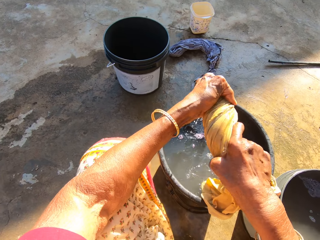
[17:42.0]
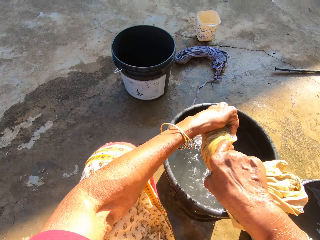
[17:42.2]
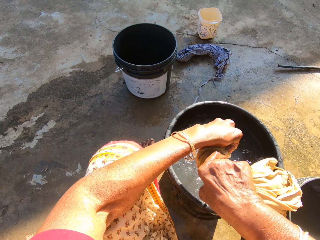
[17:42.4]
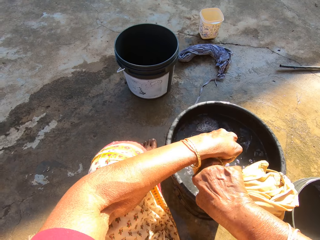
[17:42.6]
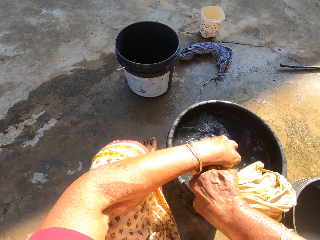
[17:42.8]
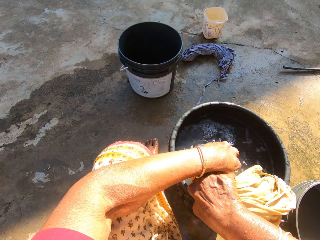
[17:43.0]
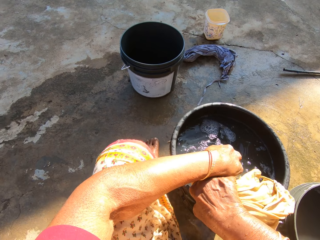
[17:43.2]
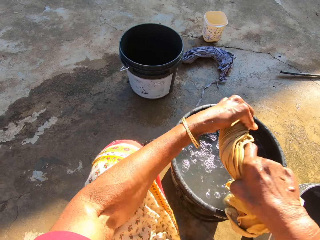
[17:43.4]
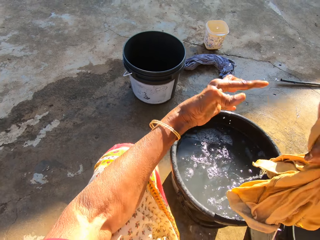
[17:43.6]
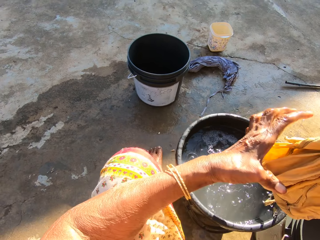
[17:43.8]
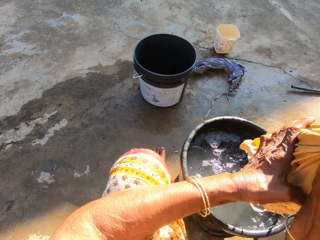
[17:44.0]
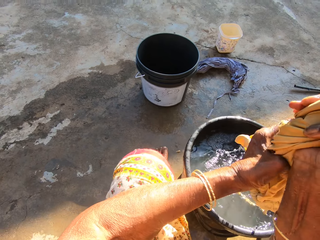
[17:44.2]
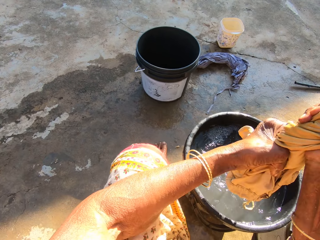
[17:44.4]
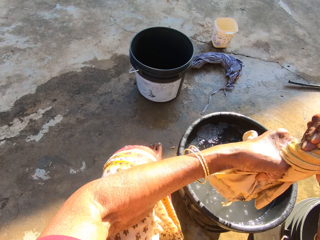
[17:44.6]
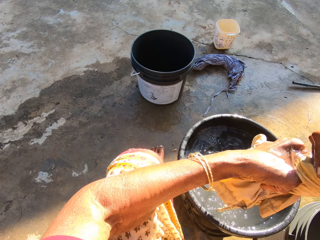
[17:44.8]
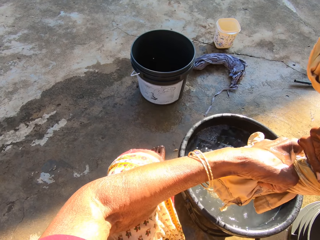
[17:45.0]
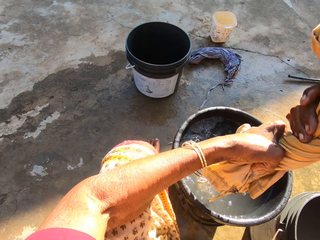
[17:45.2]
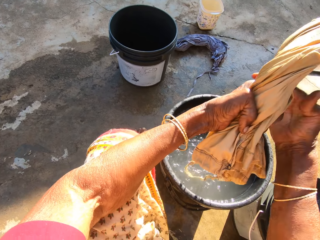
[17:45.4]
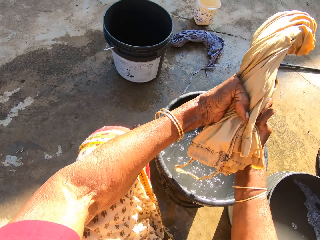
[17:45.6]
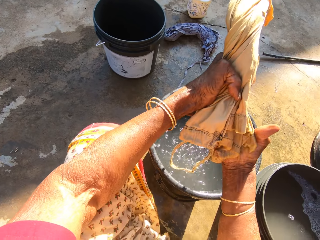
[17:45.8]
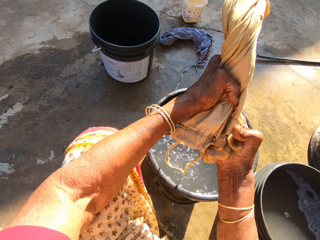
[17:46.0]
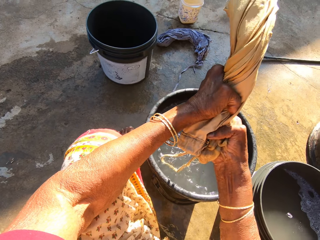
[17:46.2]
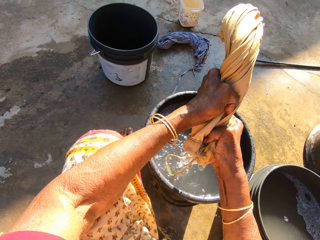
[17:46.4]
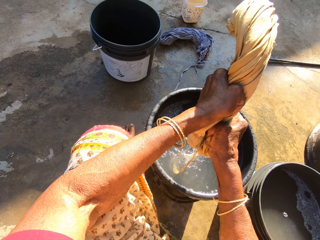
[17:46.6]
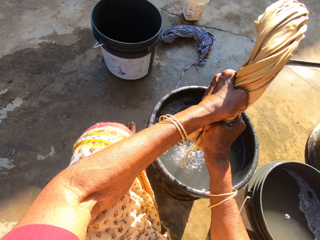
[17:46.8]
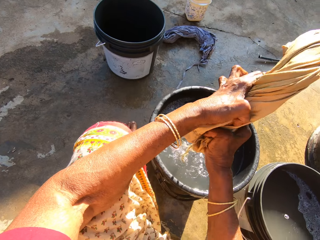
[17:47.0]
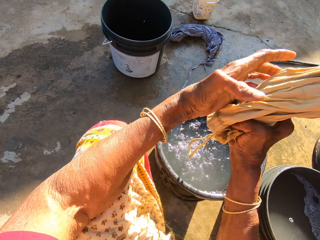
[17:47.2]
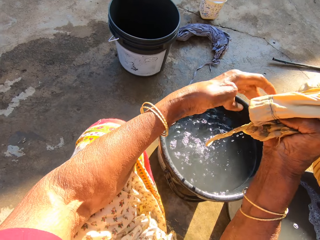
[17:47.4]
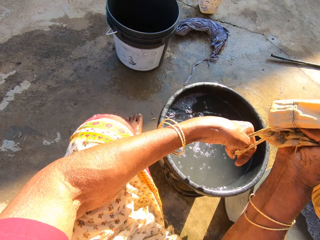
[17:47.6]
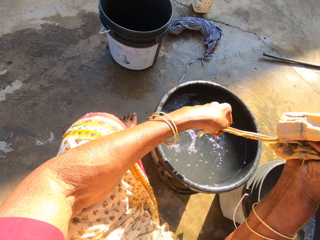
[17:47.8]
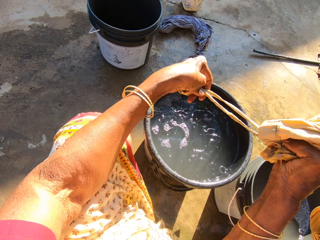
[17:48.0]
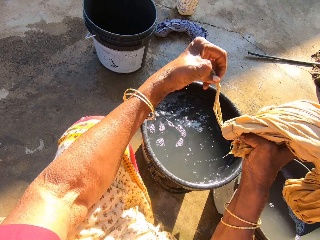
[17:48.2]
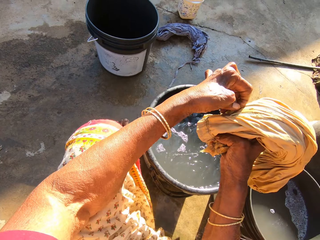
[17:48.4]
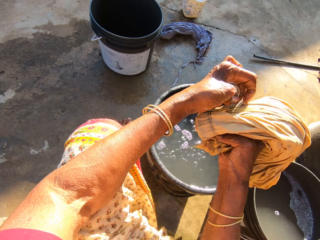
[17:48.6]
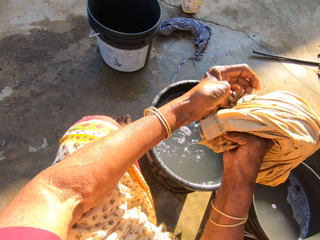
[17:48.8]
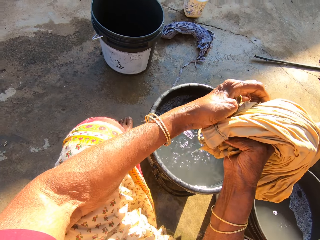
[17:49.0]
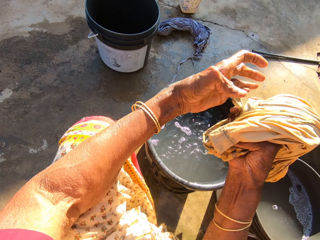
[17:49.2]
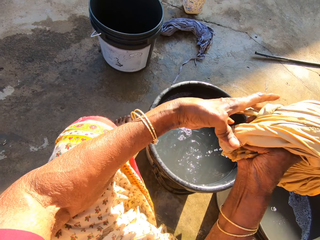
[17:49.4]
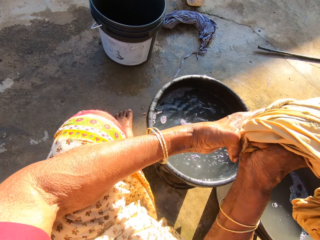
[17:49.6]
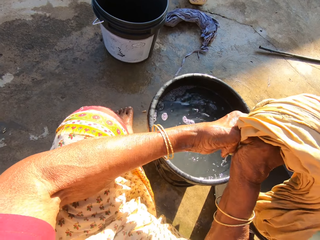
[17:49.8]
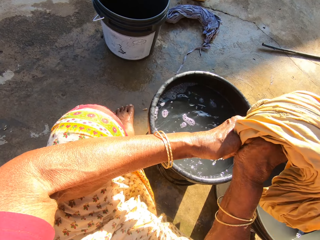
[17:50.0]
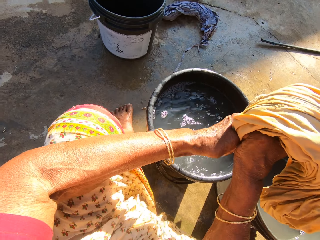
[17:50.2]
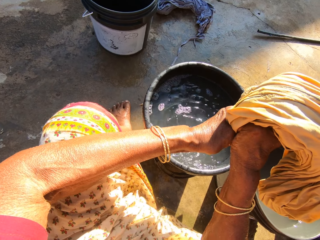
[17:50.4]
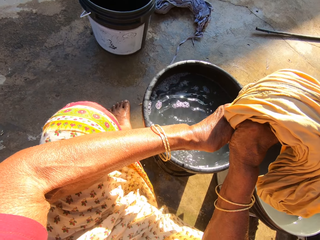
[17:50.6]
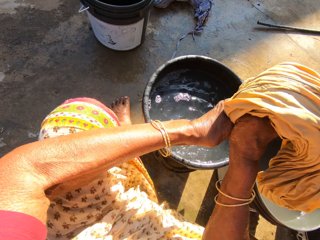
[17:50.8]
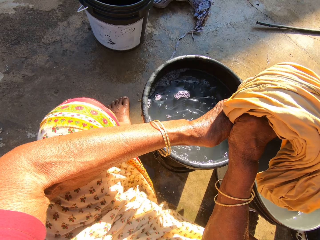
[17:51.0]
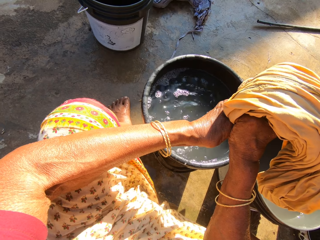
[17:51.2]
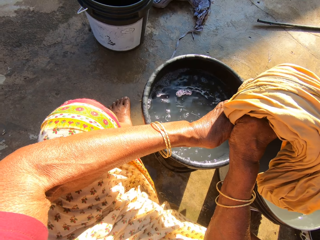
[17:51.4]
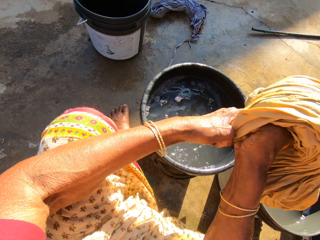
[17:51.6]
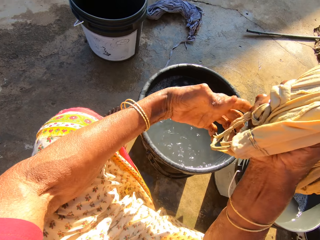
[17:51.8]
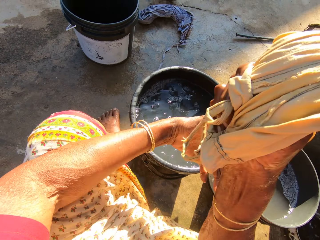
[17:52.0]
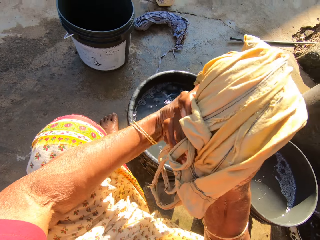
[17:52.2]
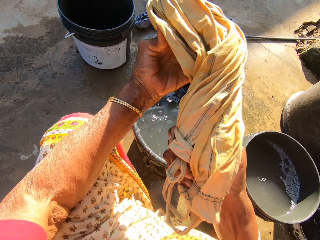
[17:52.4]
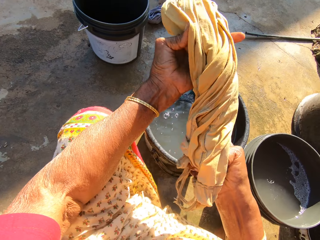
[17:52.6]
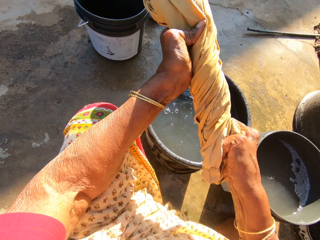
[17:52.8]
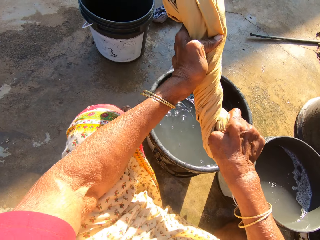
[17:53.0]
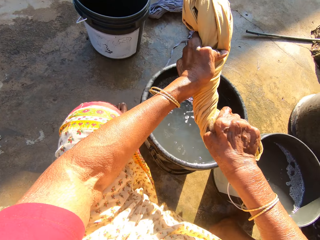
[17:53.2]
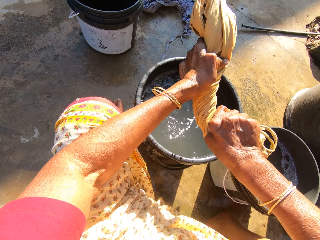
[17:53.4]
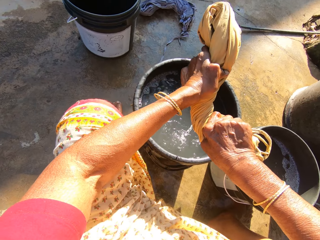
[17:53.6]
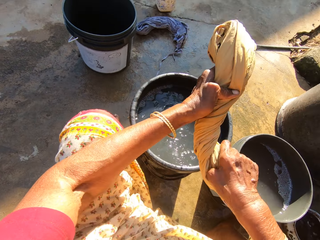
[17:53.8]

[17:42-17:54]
The camera wearer squeezes the cloth. They hold the cloth with both hands. They squeeze the cloth.

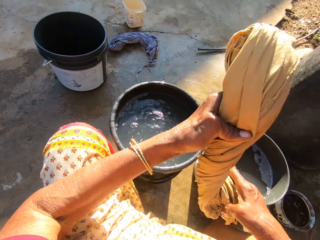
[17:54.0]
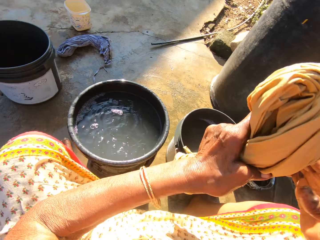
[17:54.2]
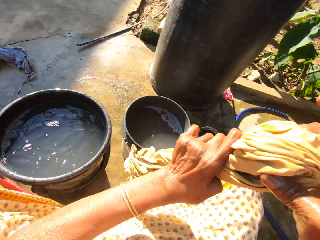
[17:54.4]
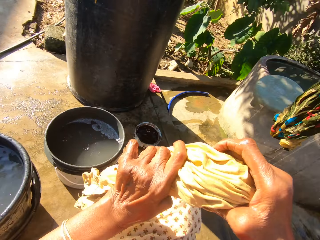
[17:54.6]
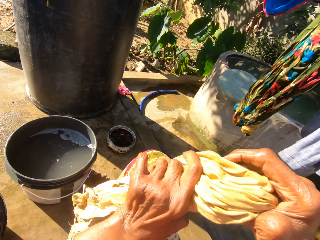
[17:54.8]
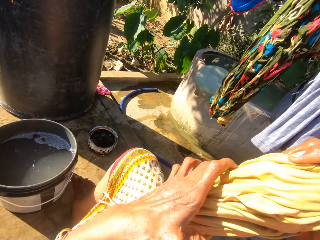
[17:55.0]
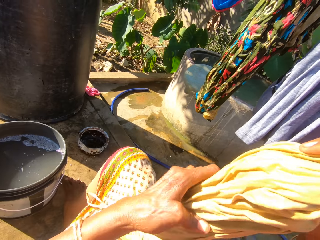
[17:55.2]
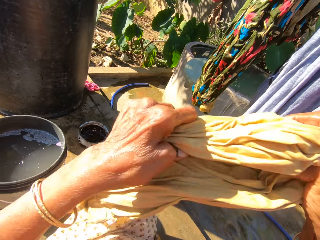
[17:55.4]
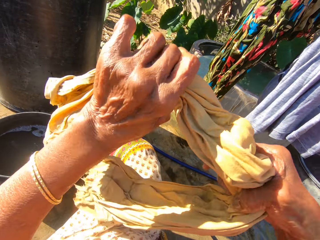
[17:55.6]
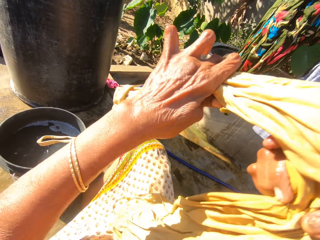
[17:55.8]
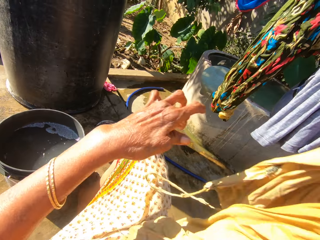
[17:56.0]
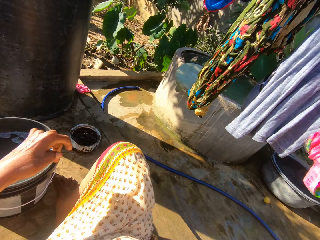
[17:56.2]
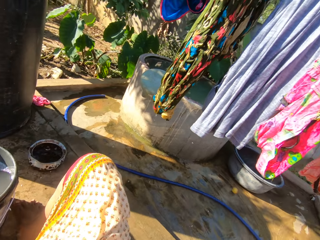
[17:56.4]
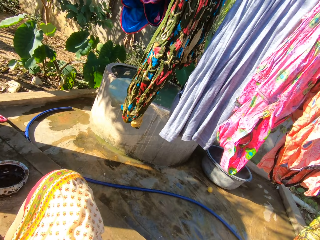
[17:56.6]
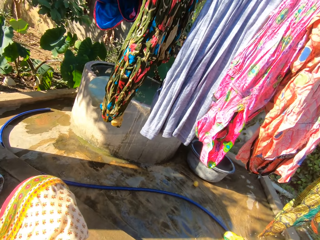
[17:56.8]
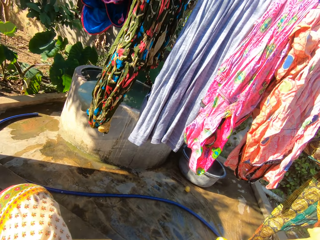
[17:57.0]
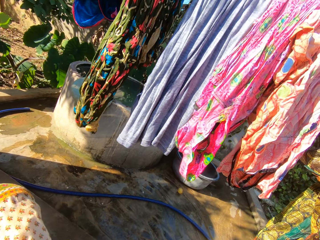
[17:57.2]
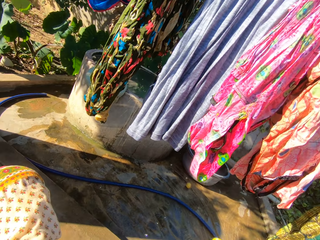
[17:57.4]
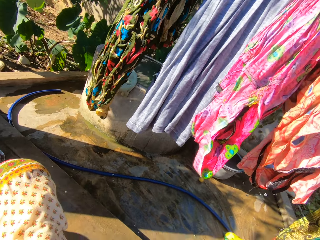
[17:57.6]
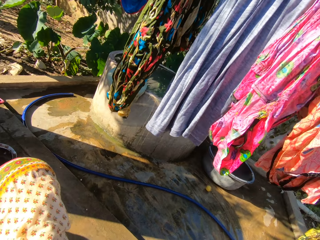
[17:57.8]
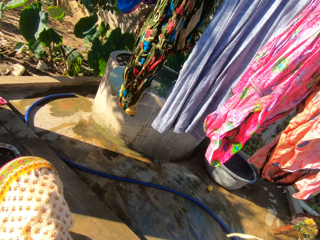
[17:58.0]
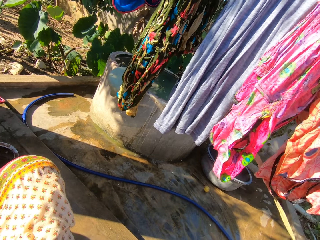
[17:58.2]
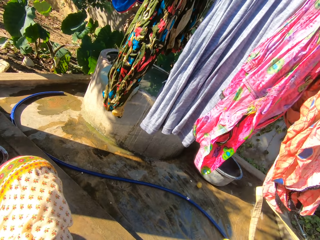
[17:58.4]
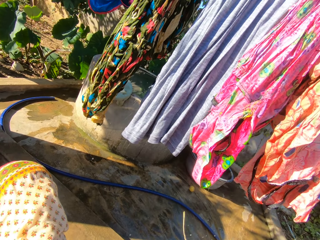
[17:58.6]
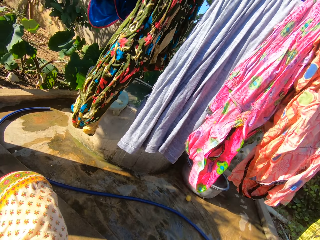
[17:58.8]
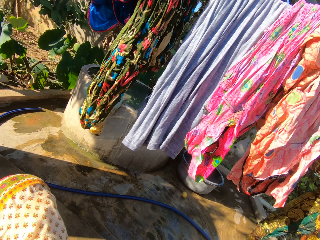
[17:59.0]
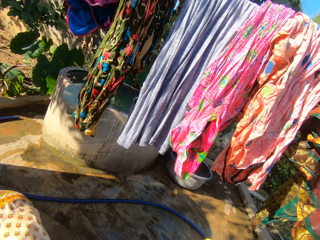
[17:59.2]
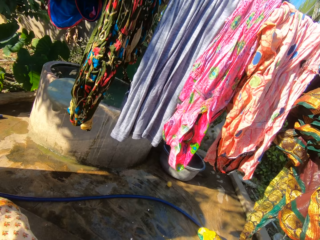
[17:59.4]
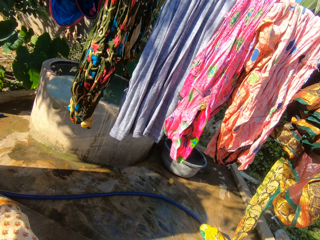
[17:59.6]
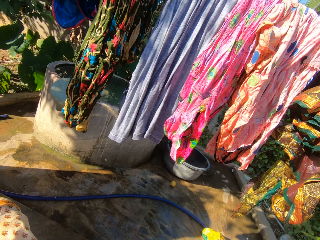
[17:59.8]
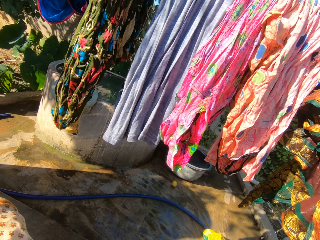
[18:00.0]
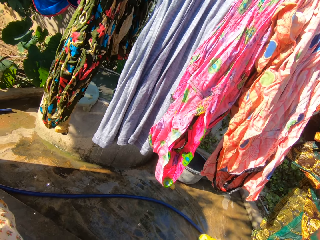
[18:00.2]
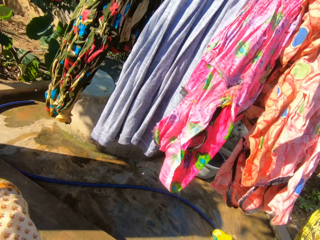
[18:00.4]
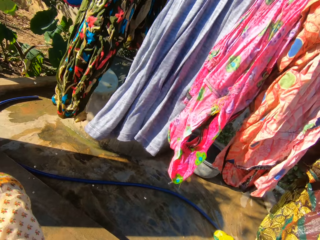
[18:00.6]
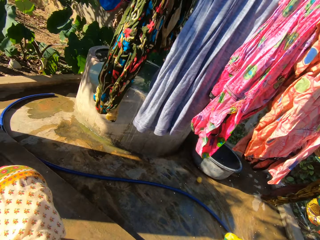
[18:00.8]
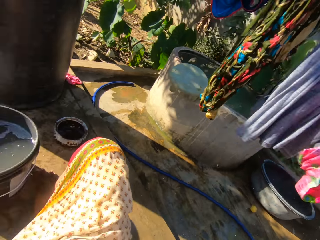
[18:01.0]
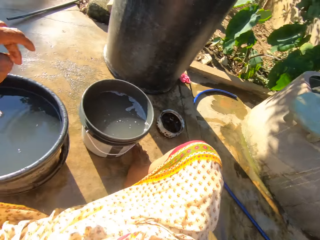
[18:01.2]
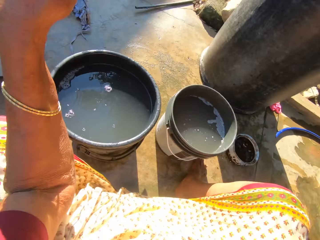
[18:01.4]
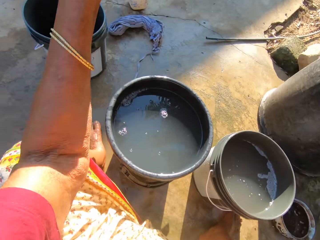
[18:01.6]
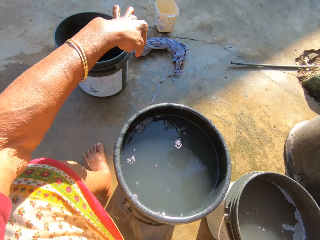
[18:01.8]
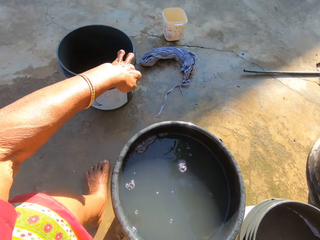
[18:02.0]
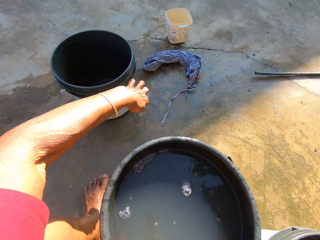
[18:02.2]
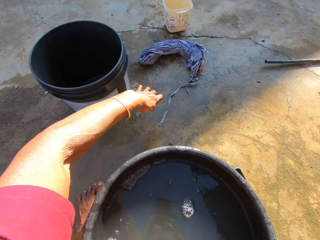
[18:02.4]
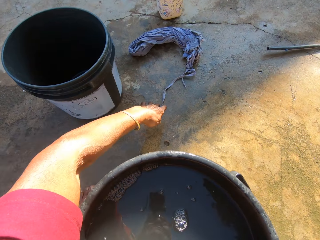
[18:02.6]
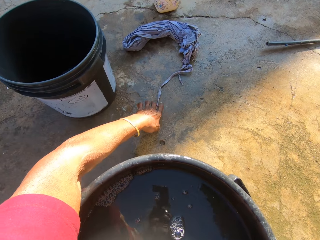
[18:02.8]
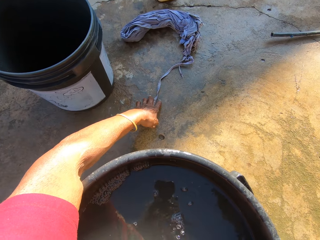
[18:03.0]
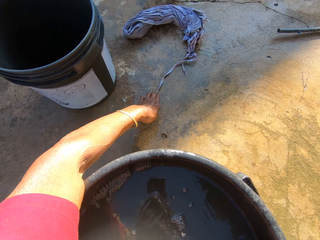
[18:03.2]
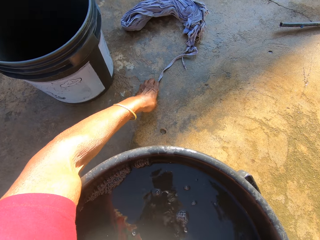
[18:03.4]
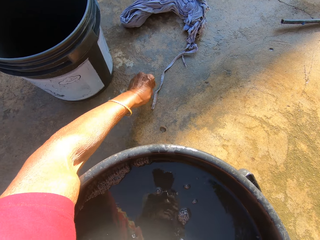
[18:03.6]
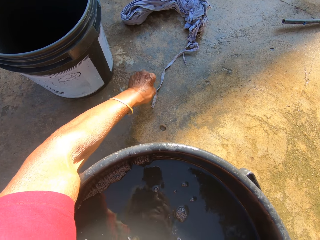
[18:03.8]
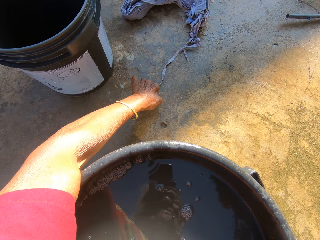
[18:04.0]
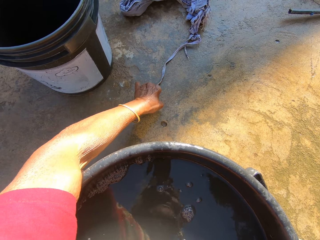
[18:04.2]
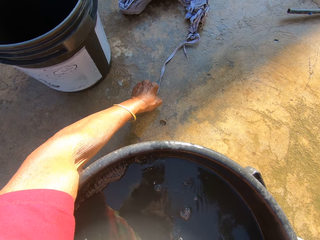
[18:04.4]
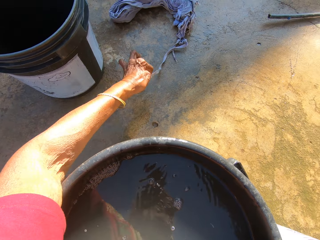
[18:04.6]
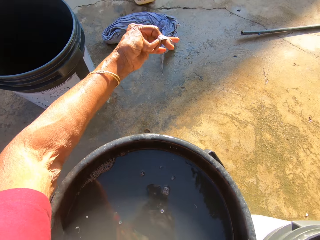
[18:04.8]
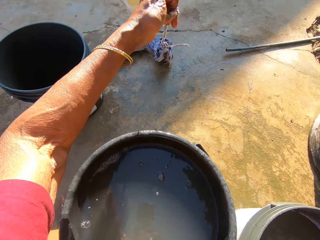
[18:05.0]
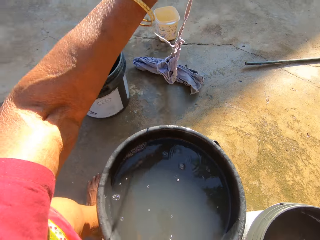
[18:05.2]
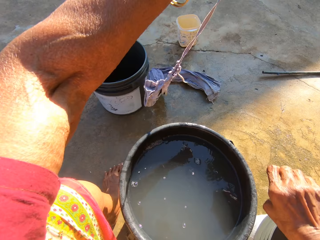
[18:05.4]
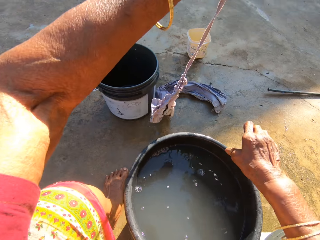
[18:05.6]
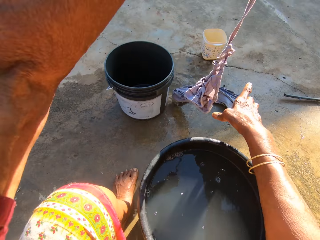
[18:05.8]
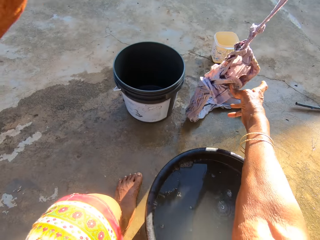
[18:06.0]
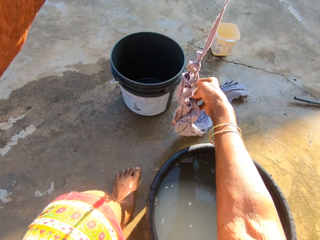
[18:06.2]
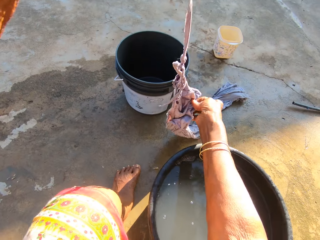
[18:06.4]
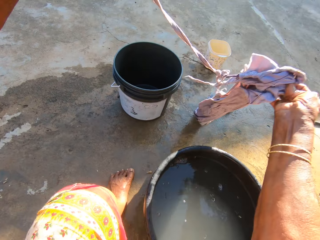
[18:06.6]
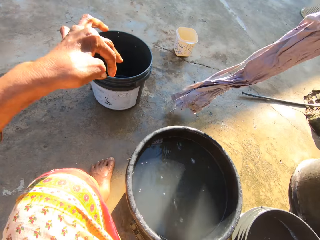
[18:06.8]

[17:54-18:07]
The camera wearer holds the cloth with both hands. He stretches his hand towards the cloth. He picks the cloth.
